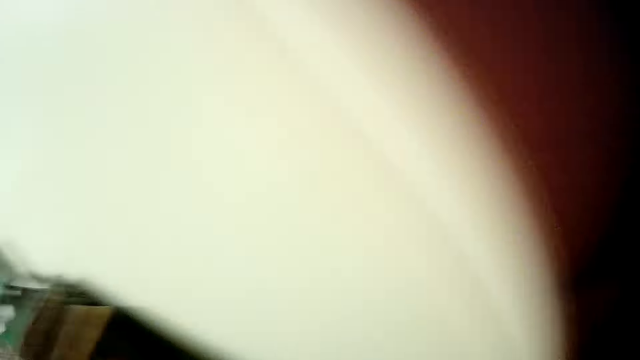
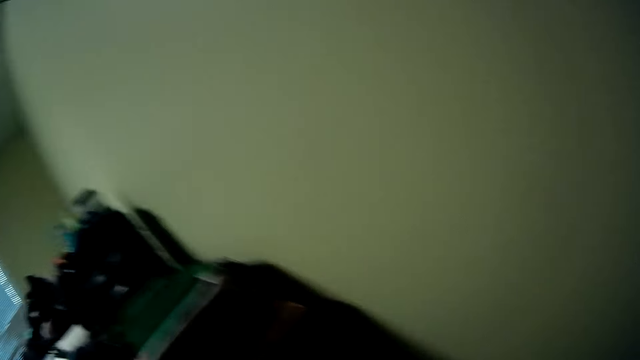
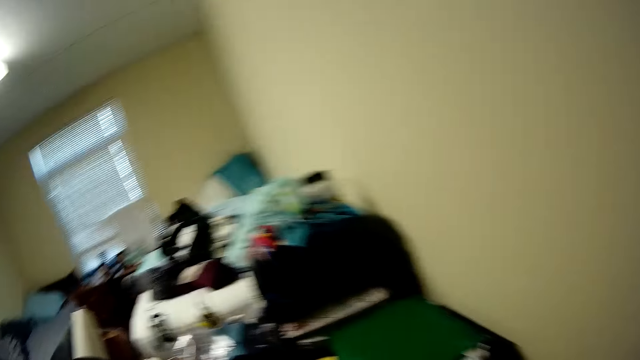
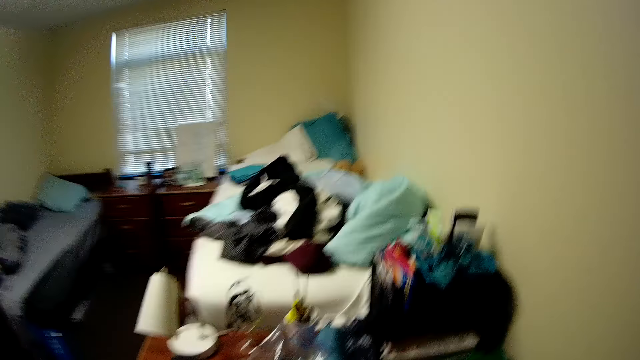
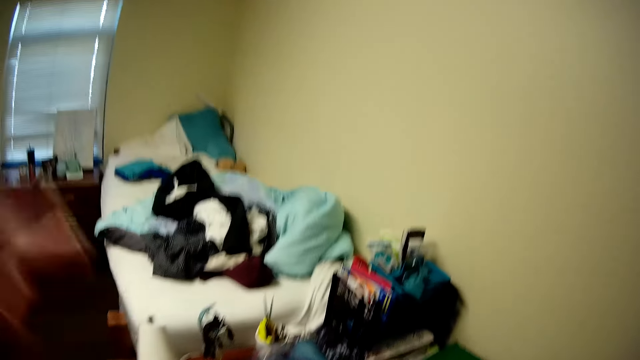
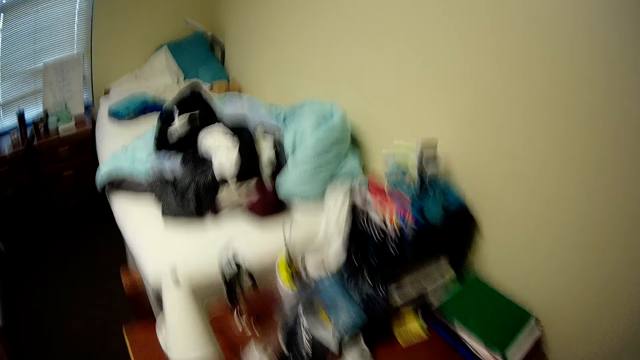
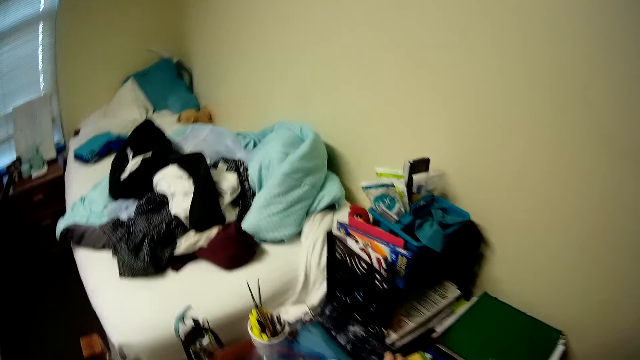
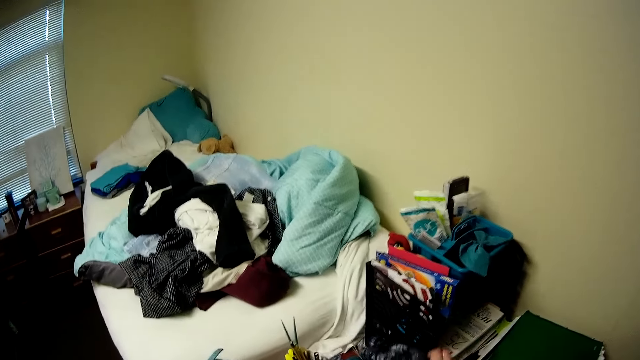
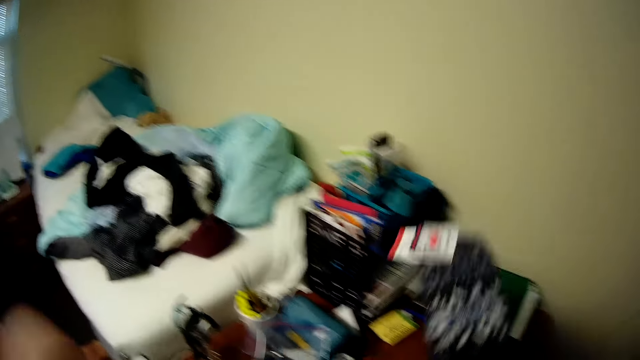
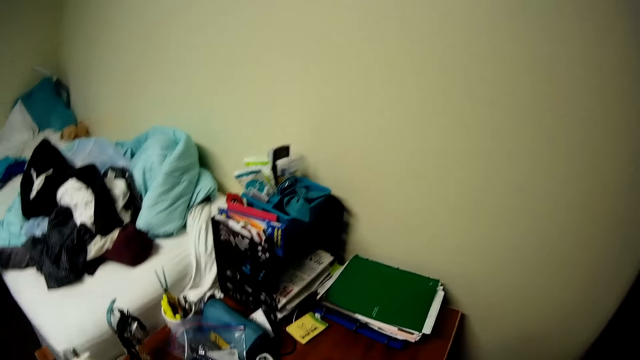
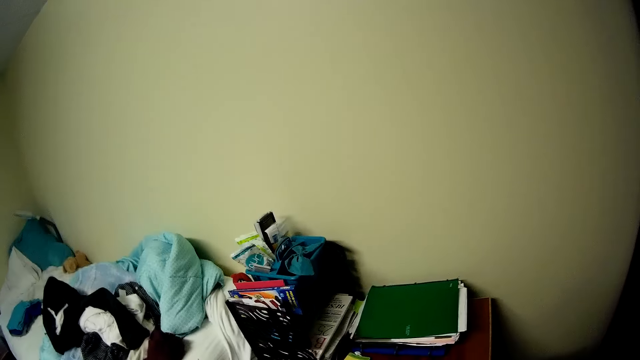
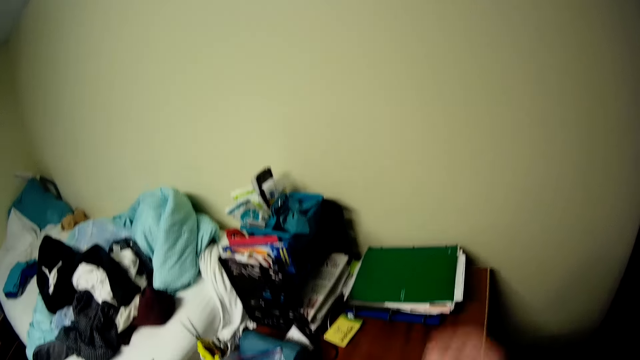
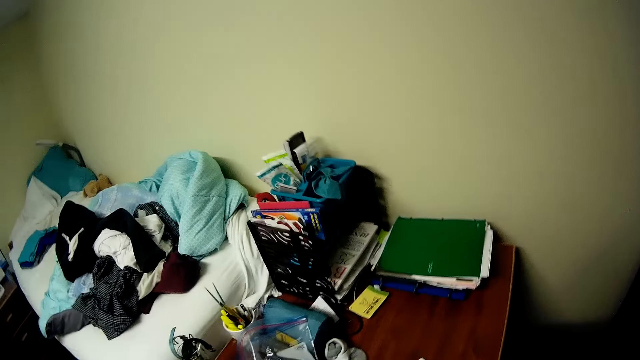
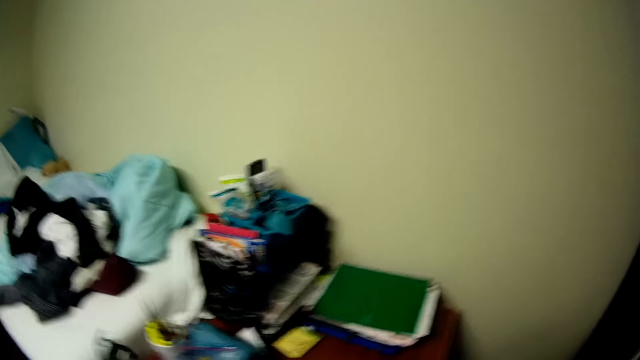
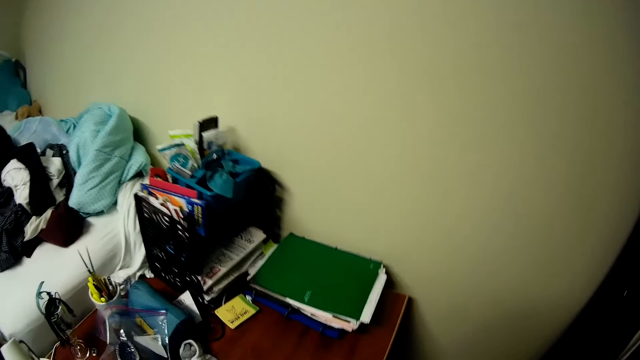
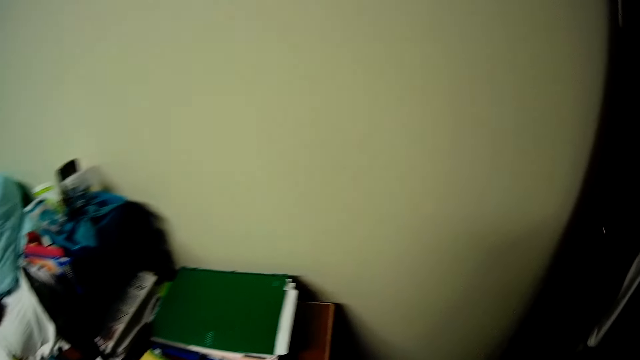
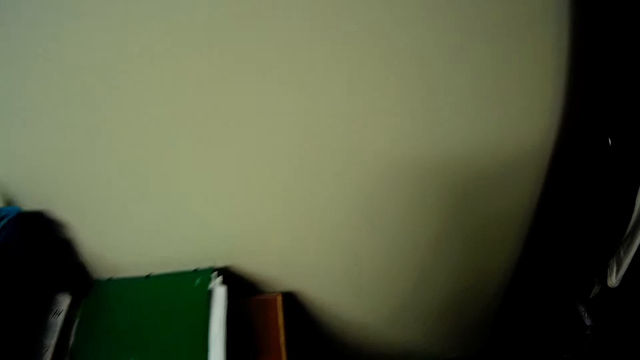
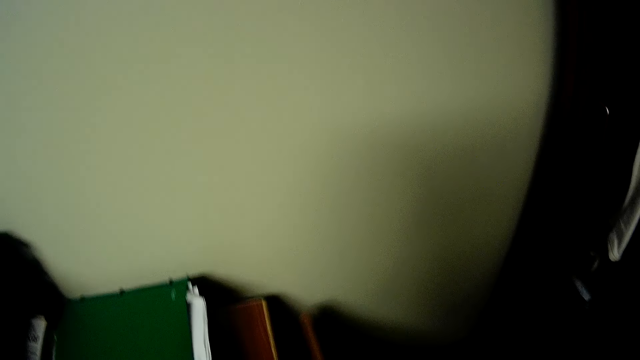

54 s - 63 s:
The camera wearer is looking in the closet. They look around. They are picking up a paper.

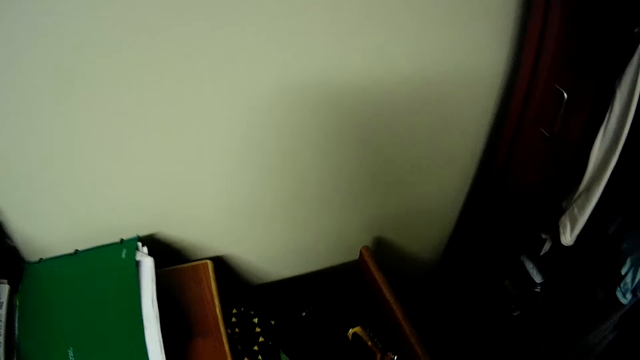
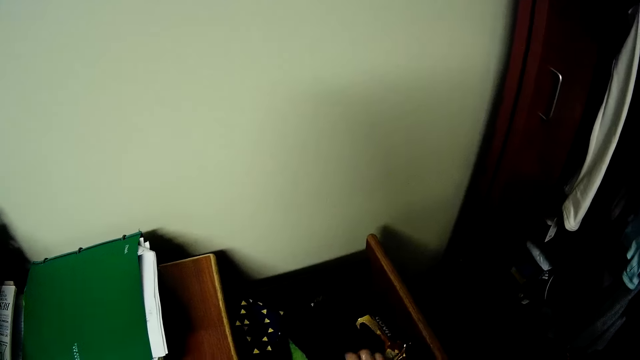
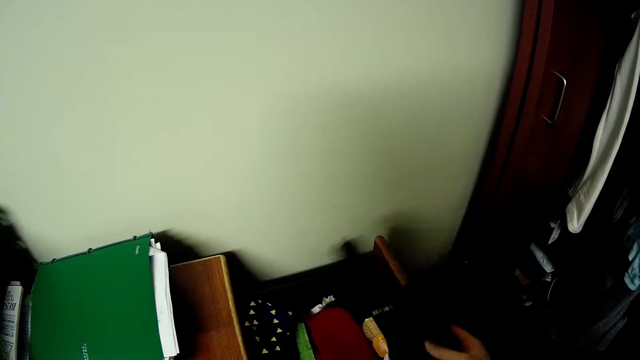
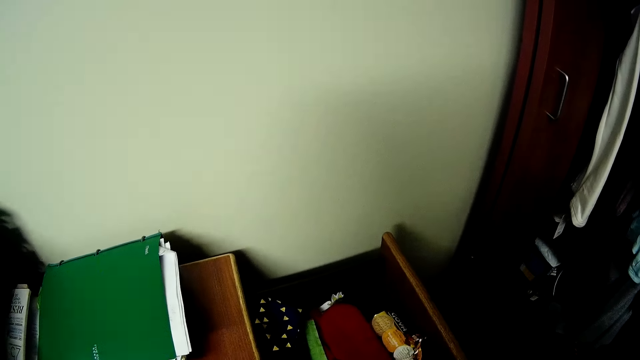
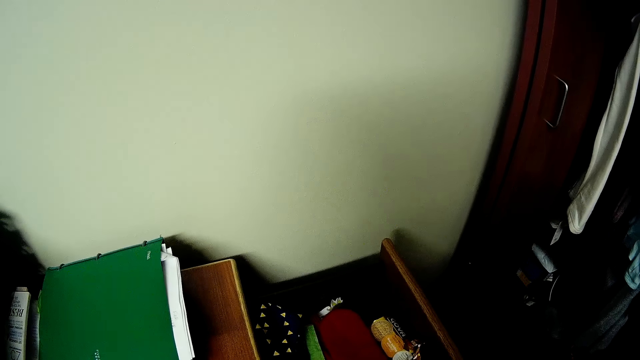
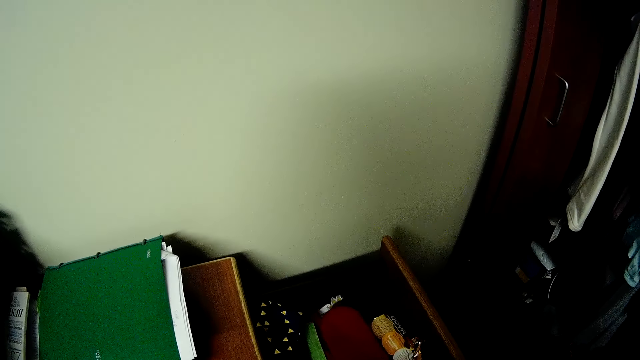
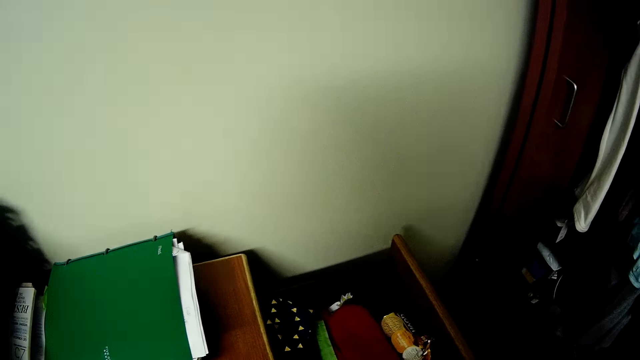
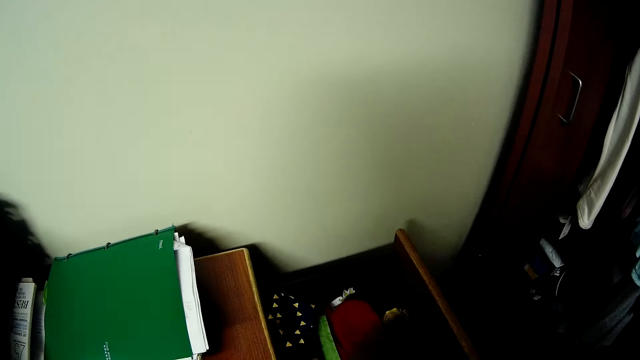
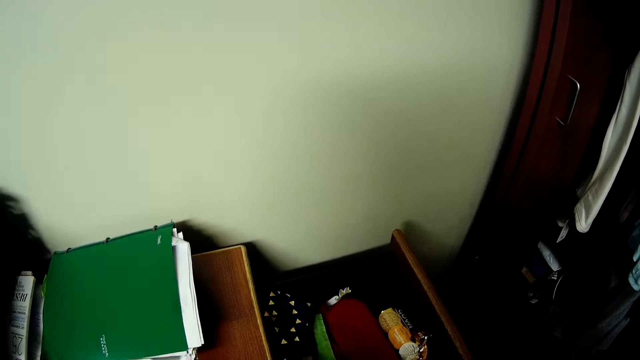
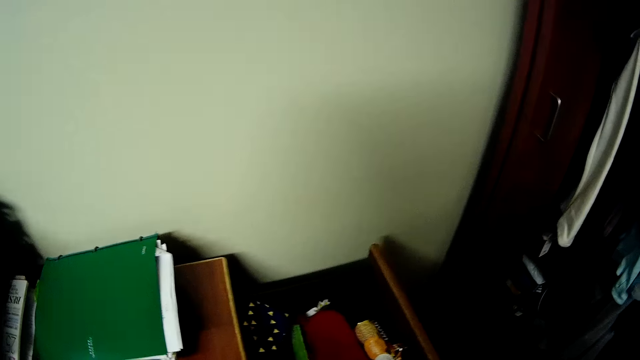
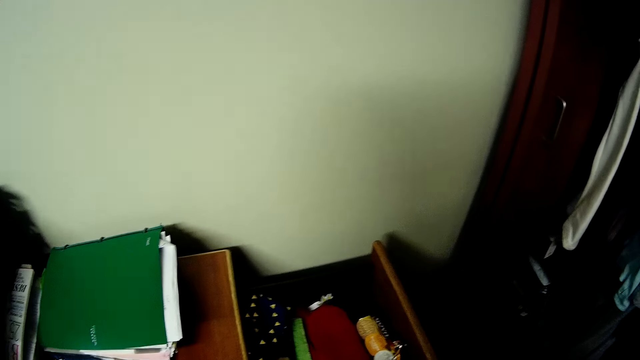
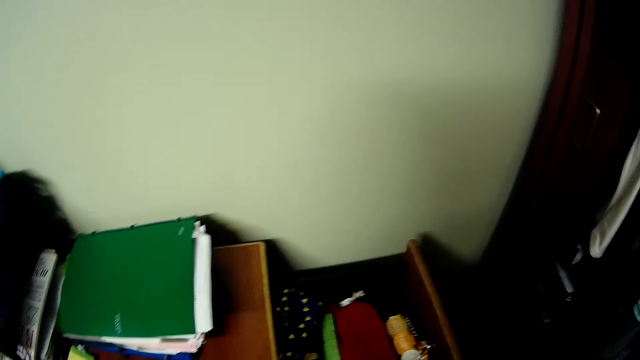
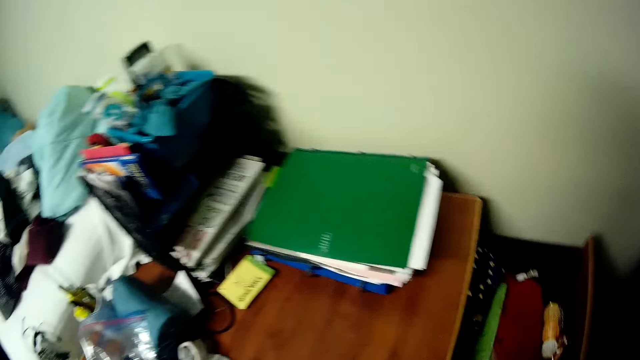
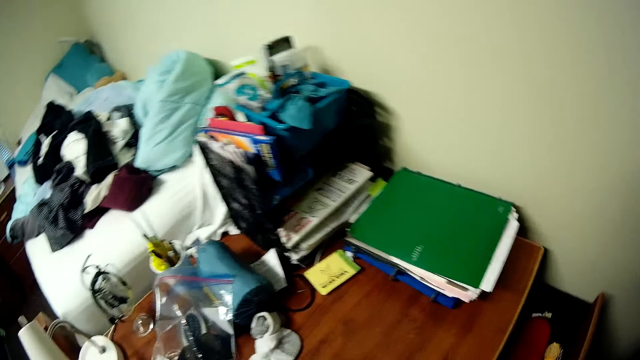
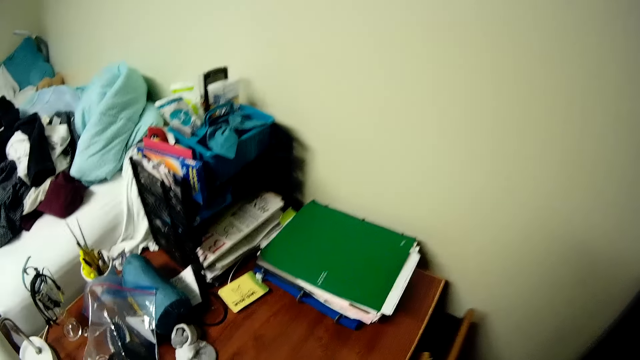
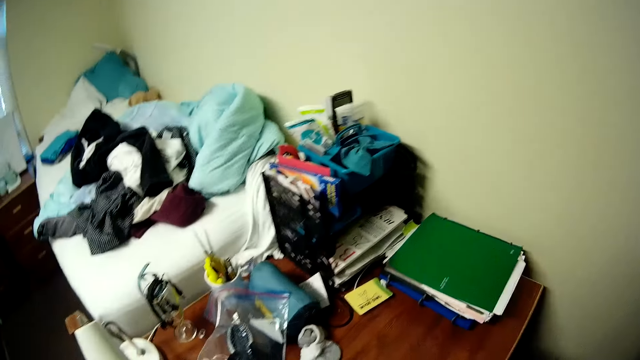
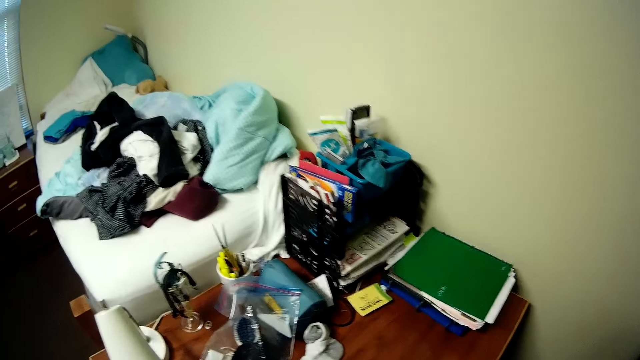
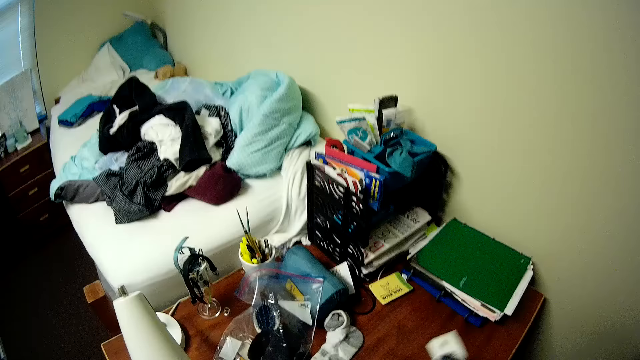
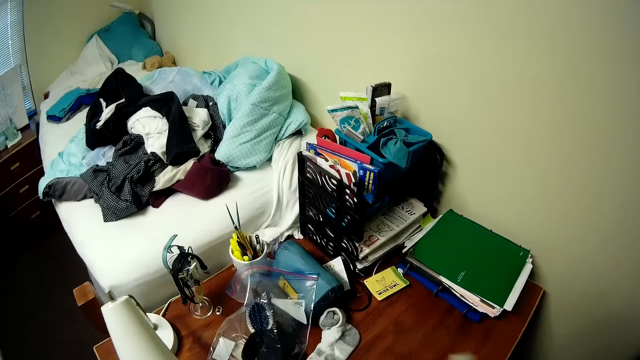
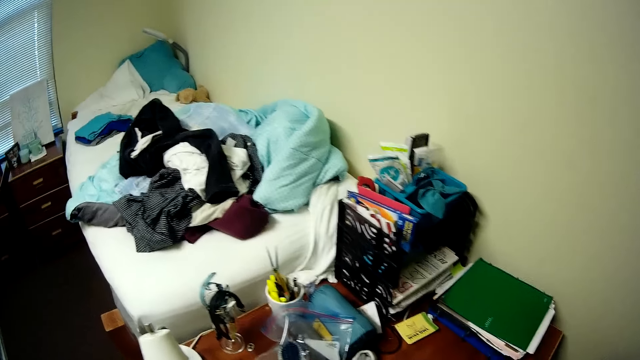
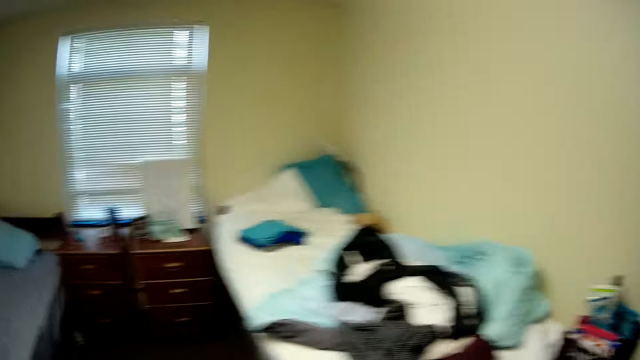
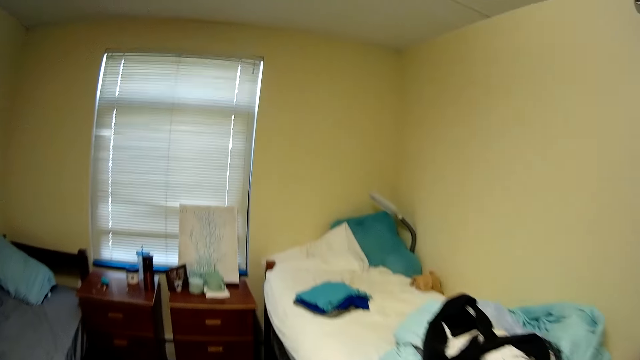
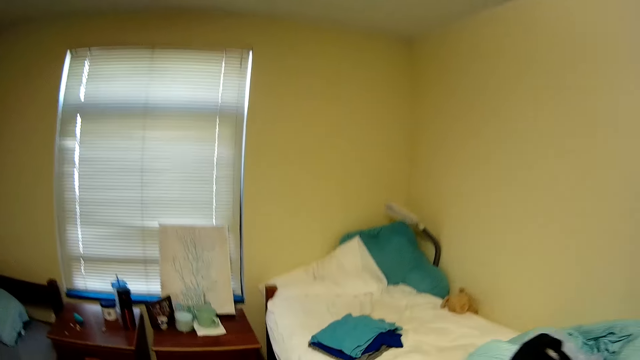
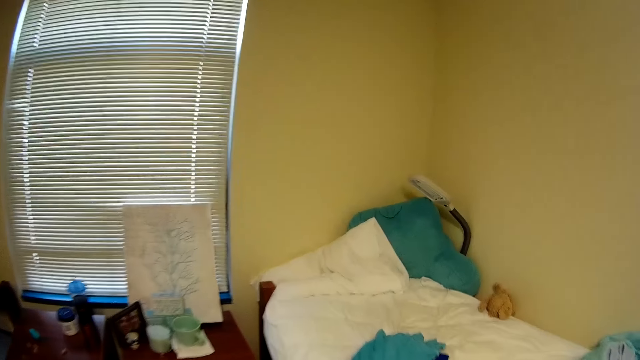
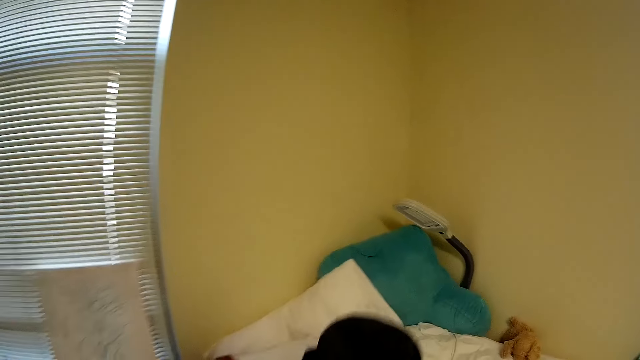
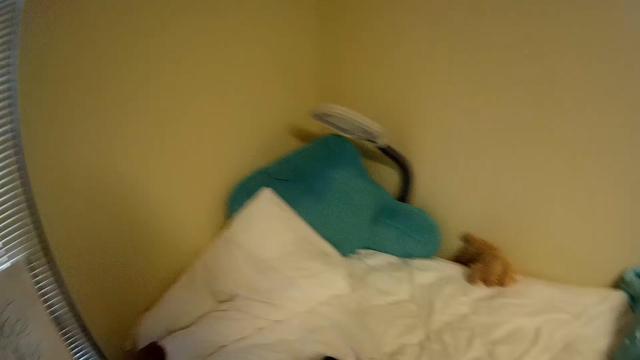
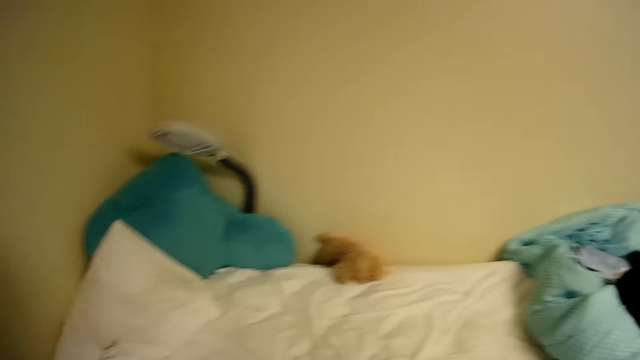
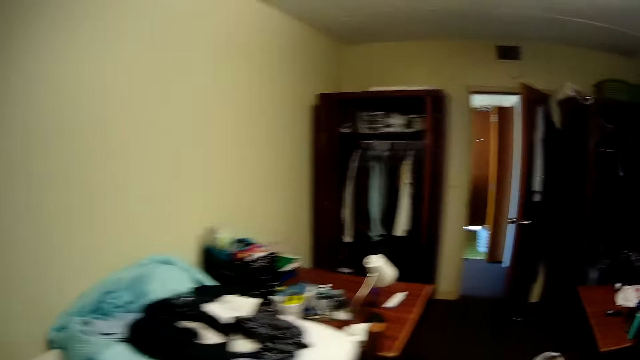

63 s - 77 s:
The camera wearer picks something in the drawer. They are opening the drawer. They walk around.
